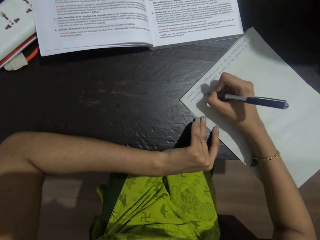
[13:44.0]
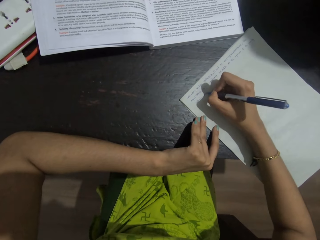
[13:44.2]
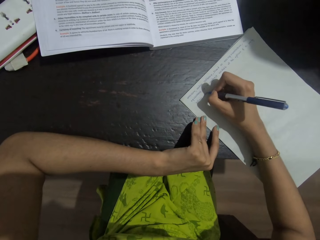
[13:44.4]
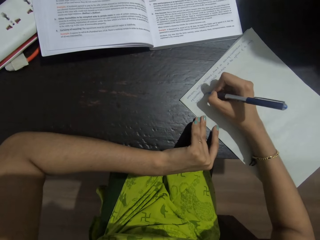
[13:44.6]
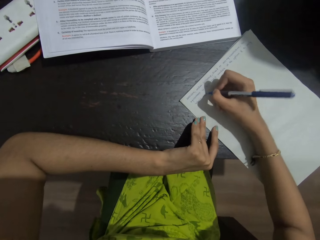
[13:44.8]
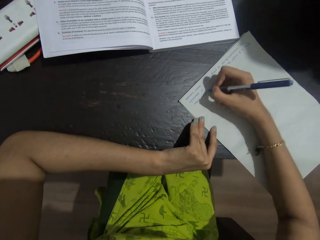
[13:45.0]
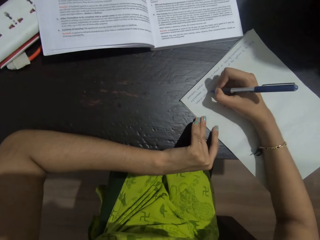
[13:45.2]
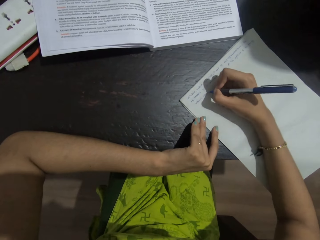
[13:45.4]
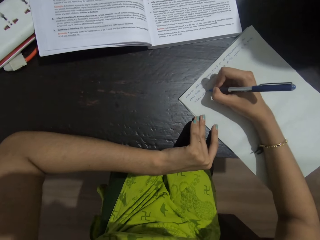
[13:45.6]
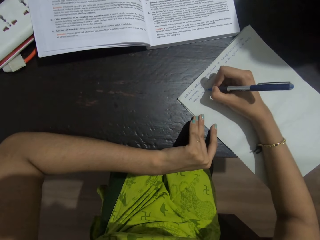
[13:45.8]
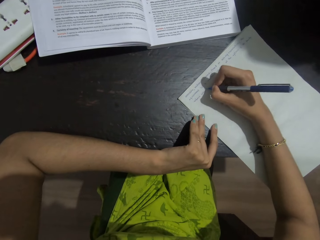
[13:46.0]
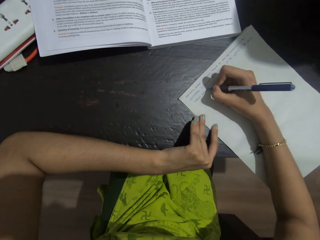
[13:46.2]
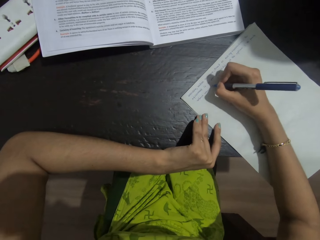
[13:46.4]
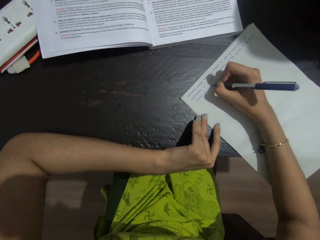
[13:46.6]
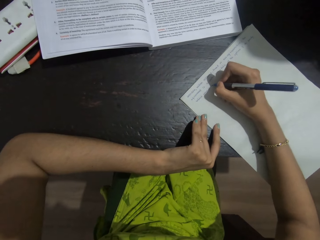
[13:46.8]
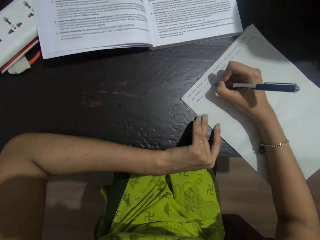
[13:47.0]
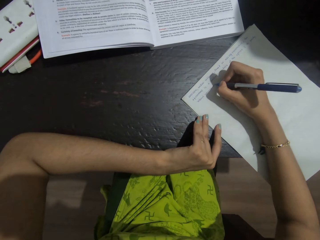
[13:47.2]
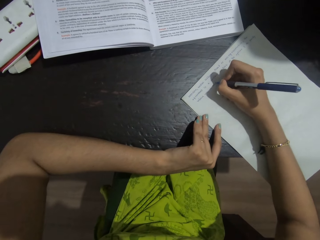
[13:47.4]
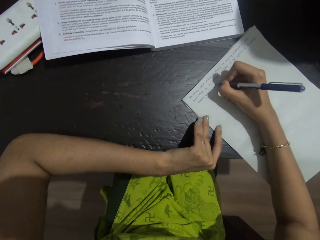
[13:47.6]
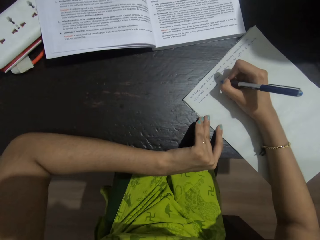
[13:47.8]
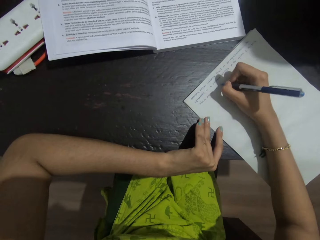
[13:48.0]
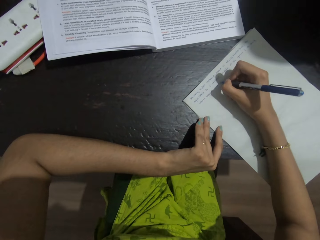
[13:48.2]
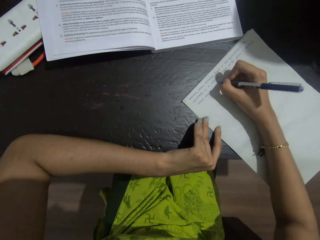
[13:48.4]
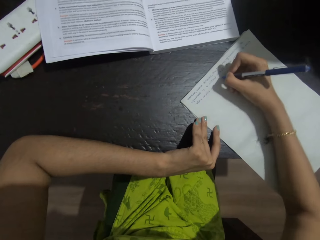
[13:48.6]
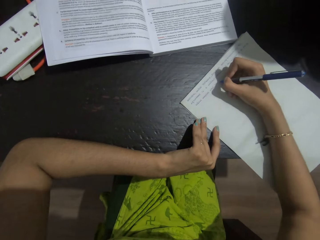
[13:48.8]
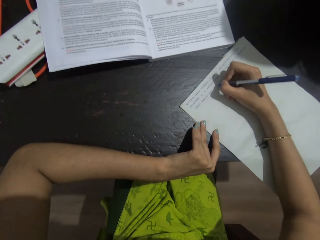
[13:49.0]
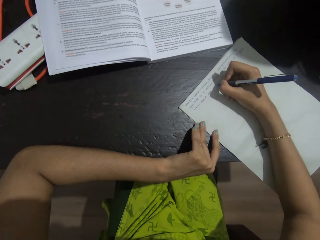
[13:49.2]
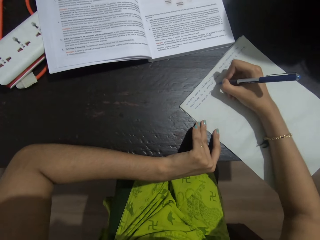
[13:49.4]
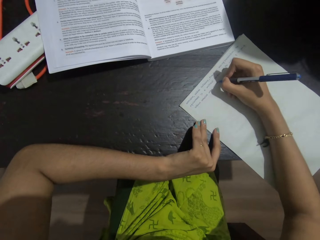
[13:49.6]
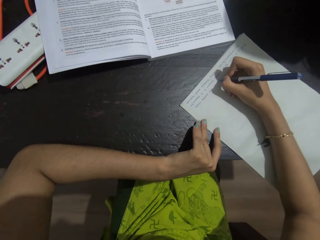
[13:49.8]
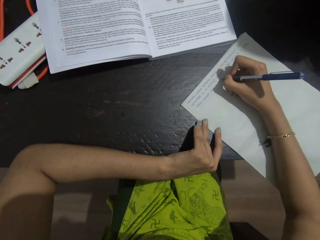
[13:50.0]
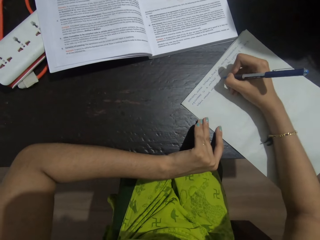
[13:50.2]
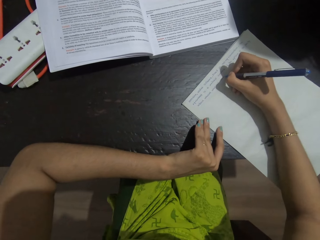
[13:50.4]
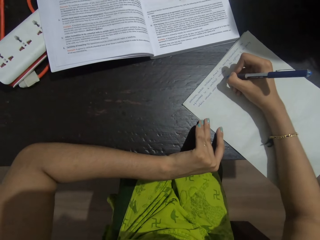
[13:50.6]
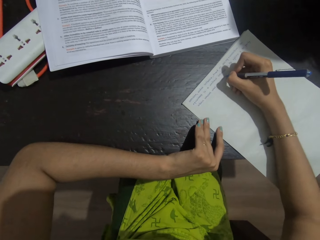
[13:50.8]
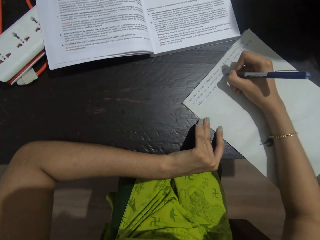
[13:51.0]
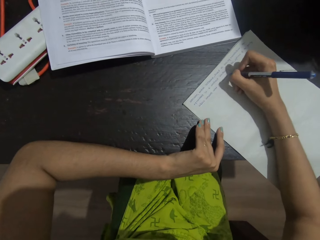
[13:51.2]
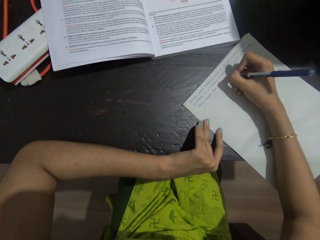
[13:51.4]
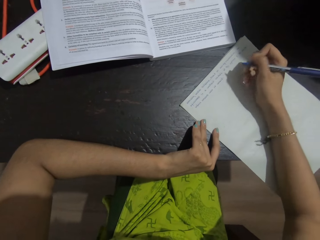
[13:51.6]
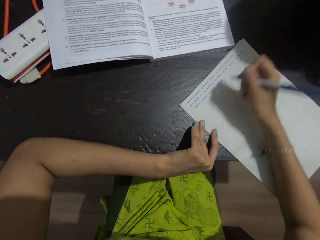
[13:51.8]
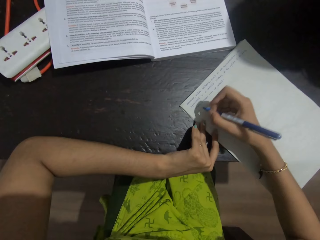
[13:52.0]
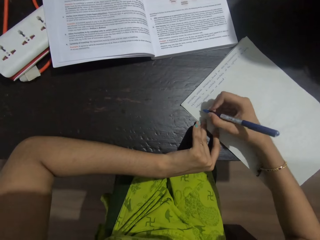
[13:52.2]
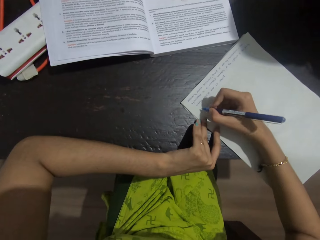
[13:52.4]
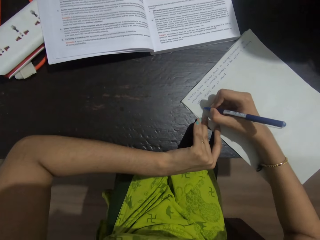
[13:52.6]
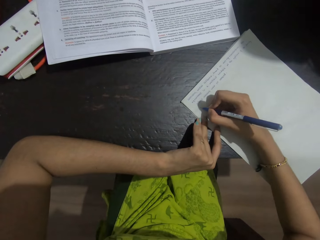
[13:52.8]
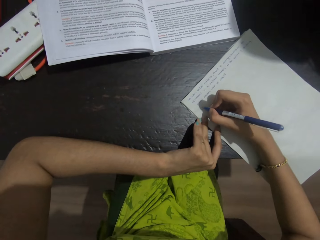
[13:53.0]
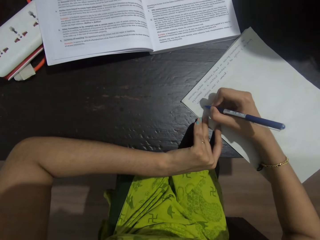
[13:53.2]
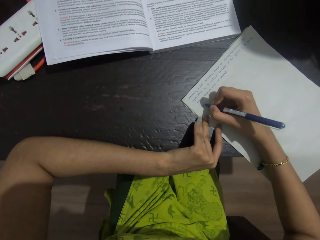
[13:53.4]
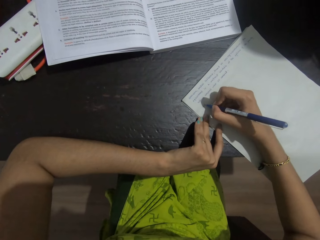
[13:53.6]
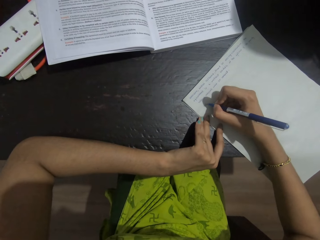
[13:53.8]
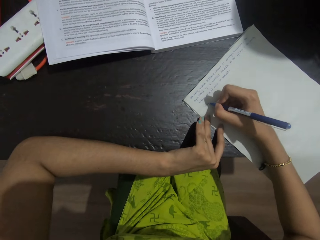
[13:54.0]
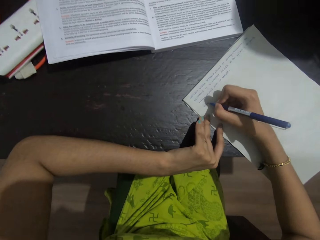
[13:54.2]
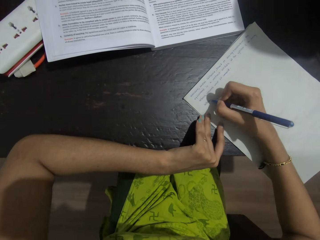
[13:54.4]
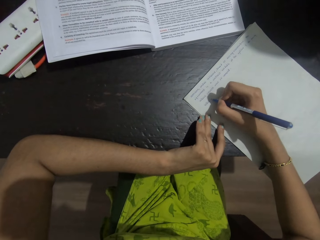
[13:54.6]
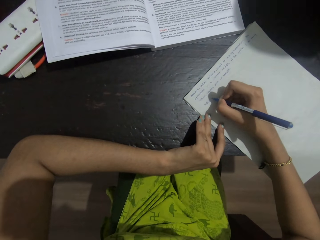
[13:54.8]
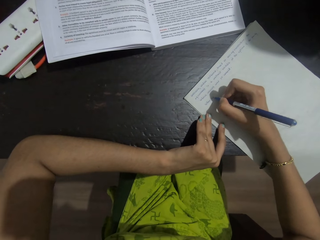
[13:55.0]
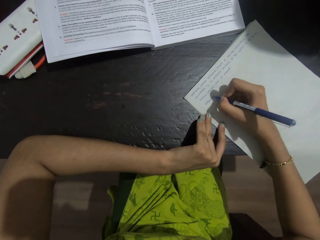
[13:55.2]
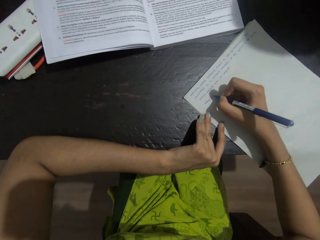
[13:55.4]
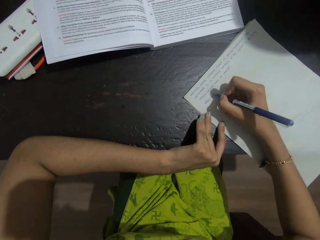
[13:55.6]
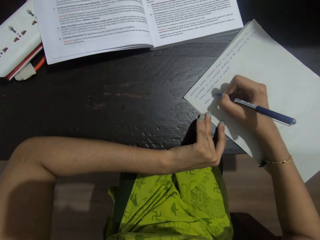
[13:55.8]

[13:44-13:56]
The camera wearer adjusts her hand. She writes on a paper on a table. She moves her hand. She writes on the paper on the table. She moves her hand on a new line. She writes on the paper on the table.

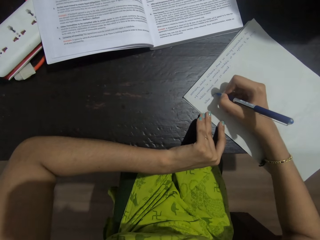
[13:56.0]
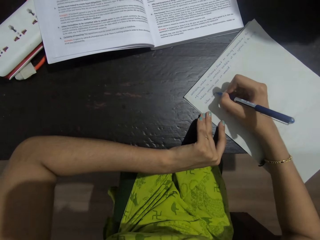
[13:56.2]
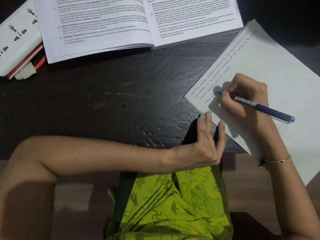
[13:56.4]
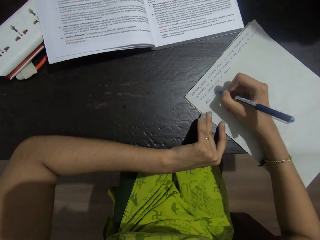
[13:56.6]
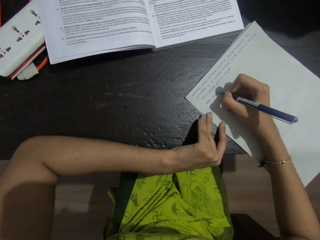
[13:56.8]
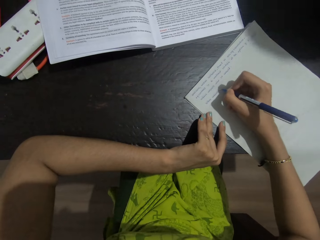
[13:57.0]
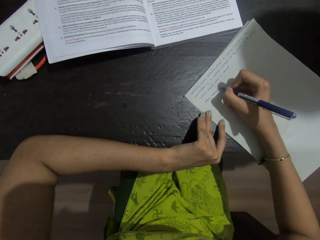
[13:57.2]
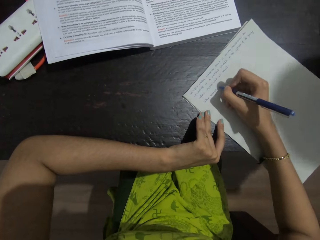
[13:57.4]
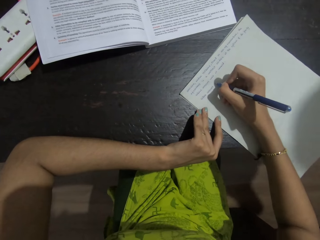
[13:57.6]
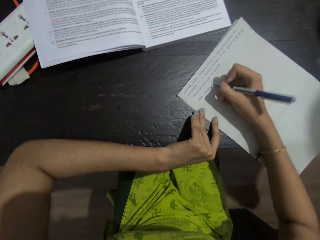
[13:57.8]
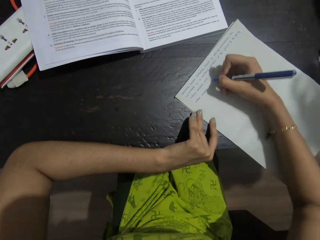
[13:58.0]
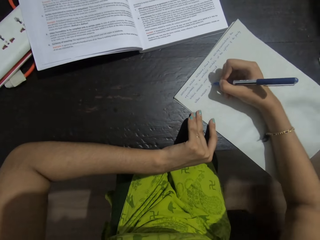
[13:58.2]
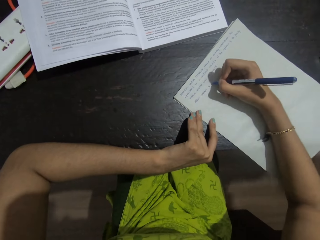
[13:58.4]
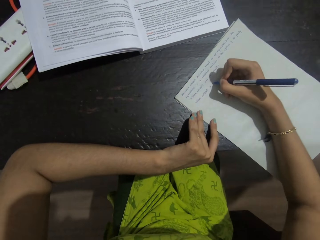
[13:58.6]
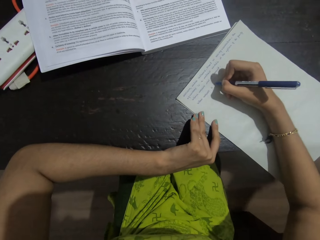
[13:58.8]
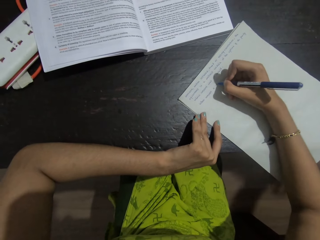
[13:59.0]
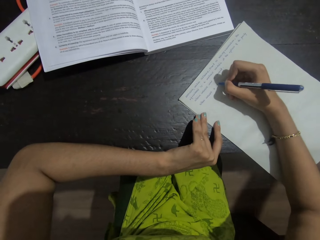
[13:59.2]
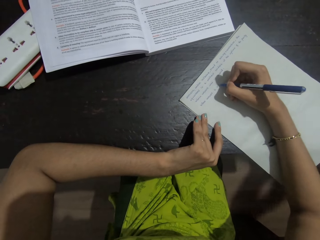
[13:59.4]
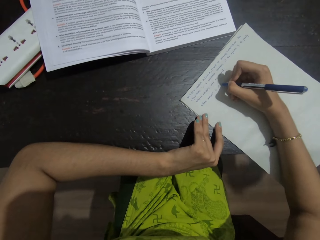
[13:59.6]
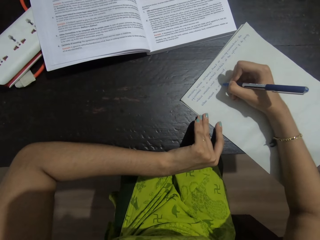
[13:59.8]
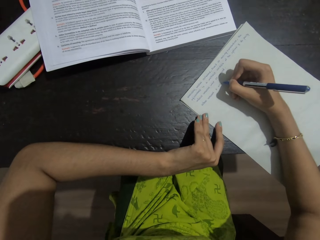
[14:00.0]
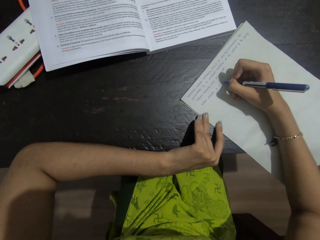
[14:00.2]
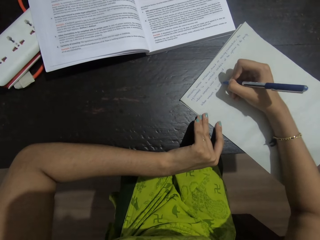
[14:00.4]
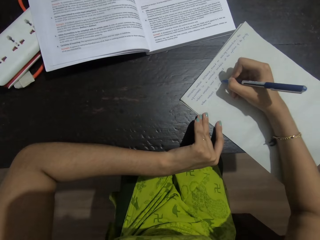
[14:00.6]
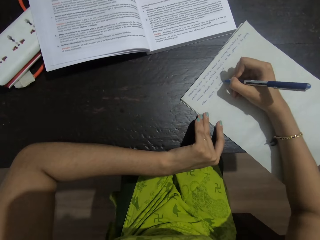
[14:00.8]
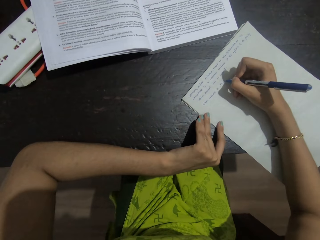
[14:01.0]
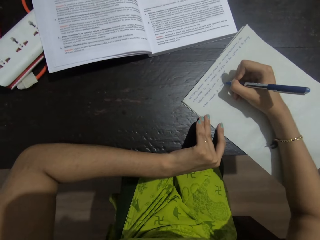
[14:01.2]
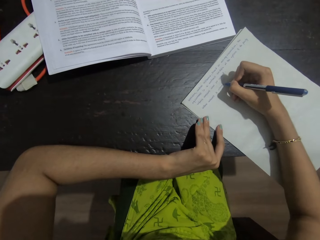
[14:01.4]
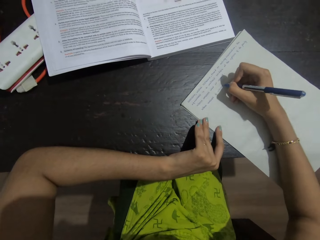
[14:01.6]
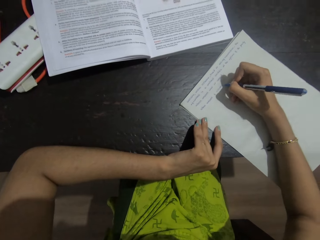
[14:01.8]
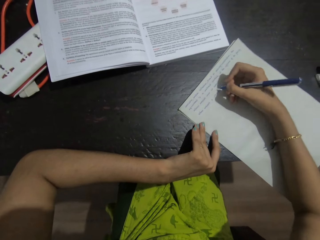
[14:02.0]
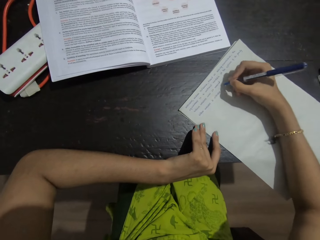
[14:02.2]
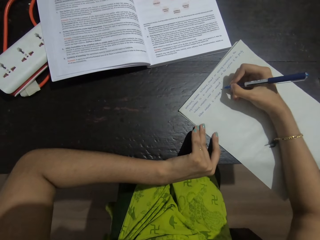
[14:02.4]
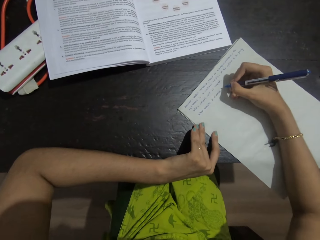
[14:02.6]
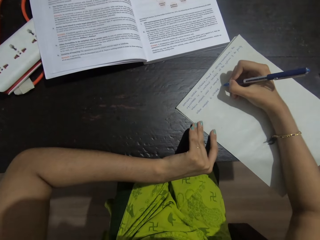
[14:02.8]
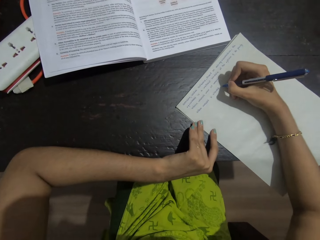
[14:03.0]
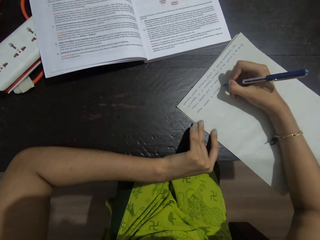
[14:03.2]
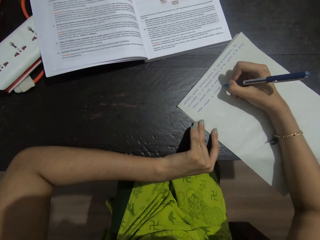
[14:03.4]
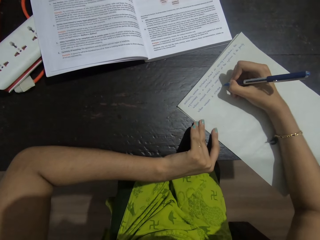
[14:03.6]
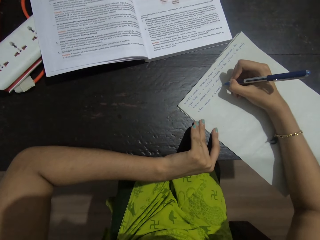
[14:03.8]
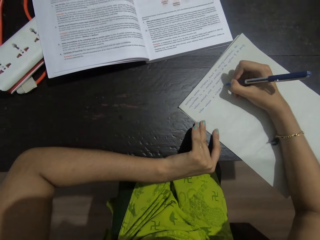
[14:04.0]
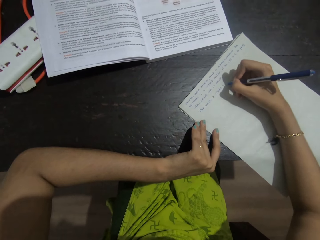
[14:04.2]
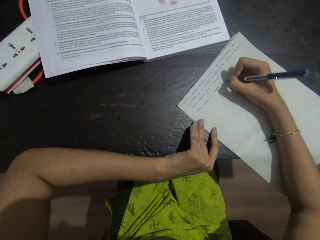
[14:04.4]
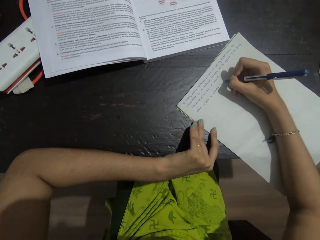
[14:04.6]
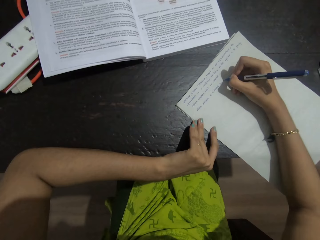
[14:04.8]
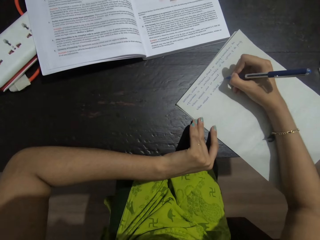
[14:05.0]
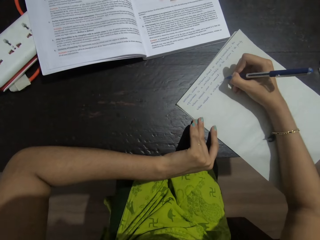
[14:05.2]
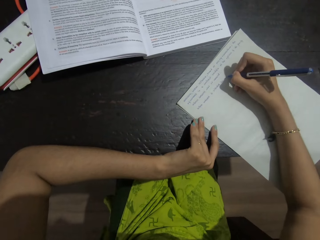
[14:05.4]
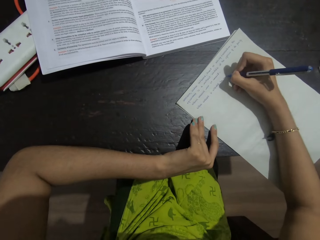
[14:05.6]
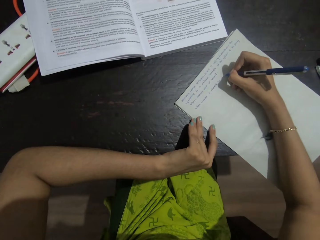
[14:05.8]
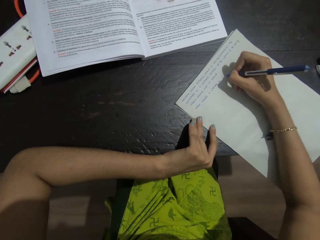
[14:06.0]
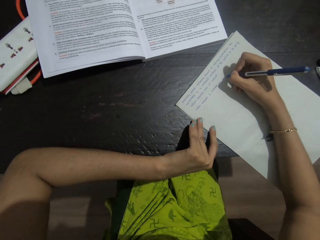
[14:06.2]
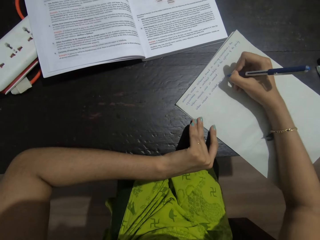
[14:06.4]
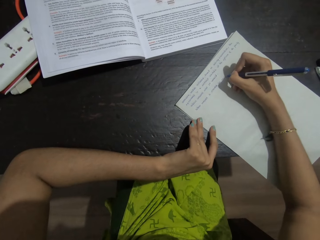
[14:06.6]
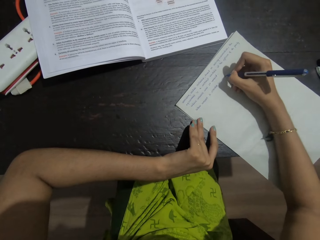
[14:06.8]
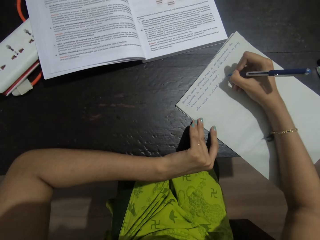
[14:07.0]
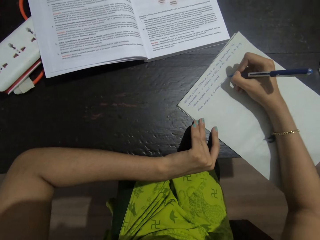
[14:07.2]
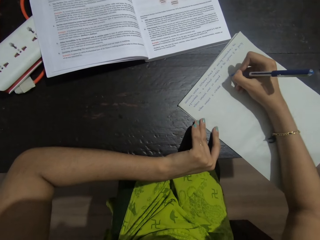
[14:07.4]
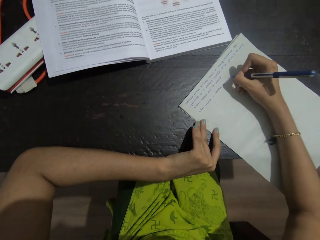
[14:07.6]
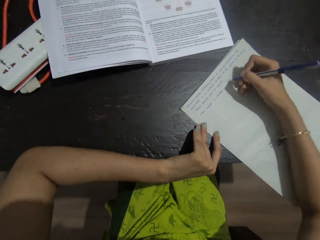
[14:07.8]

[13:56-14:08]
The camera wearer talks with a person. She moves her hand and writes on a paper on a table. She moves her hand and writes on the paper on the table.
